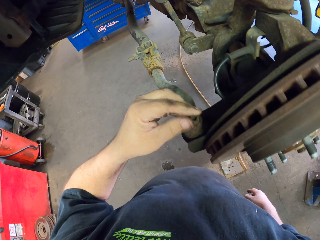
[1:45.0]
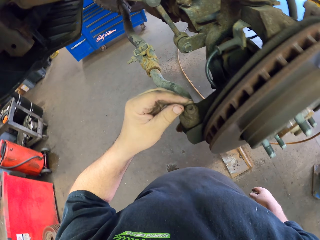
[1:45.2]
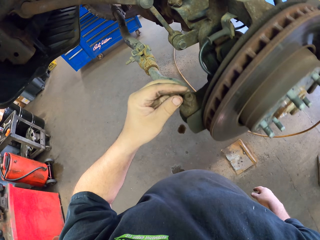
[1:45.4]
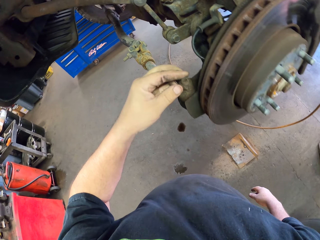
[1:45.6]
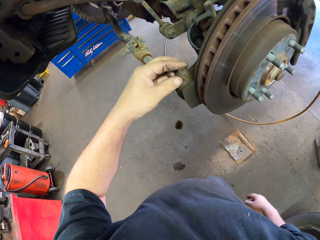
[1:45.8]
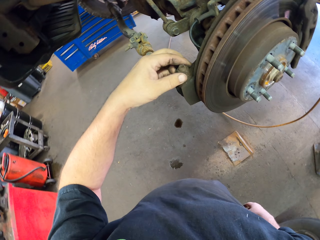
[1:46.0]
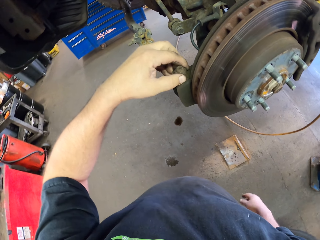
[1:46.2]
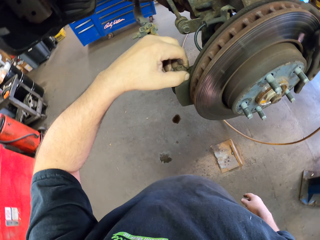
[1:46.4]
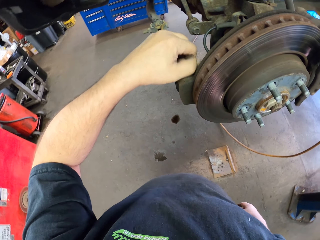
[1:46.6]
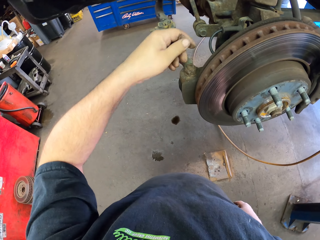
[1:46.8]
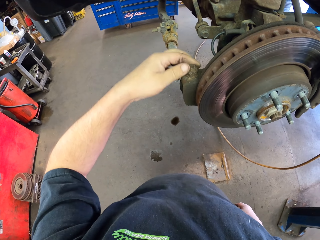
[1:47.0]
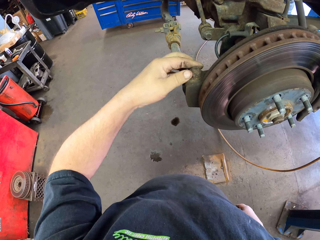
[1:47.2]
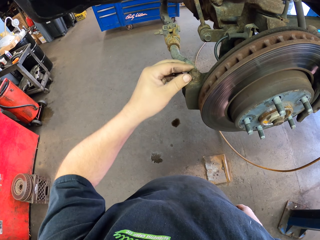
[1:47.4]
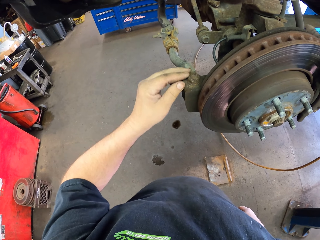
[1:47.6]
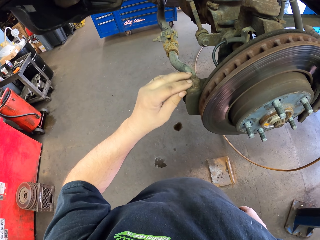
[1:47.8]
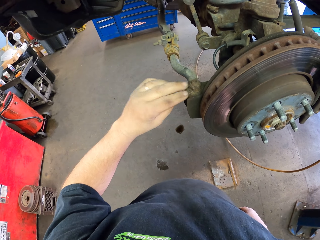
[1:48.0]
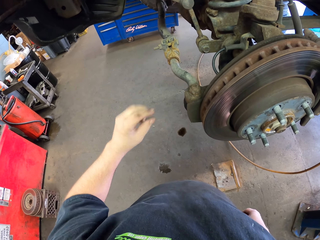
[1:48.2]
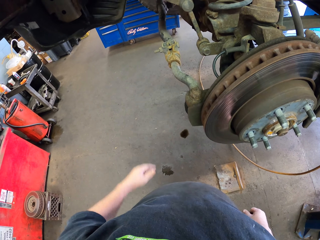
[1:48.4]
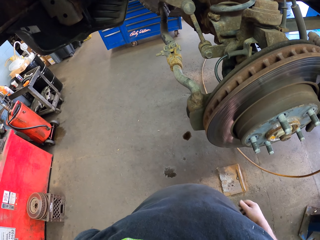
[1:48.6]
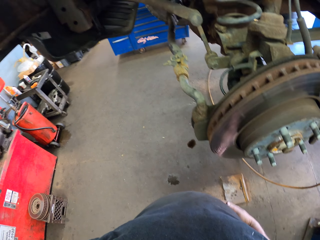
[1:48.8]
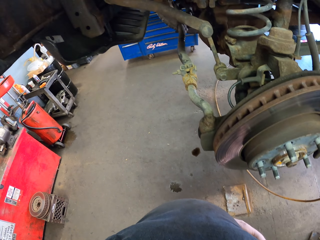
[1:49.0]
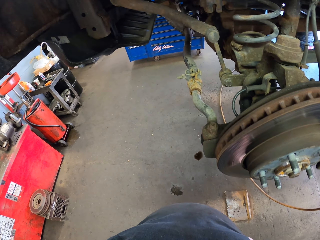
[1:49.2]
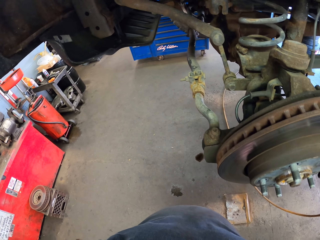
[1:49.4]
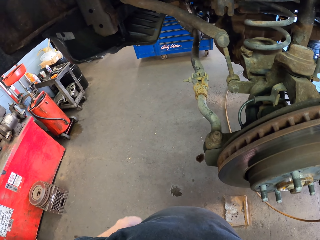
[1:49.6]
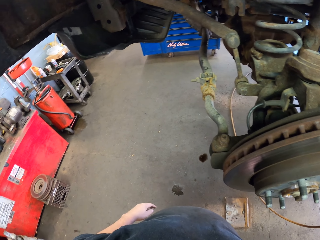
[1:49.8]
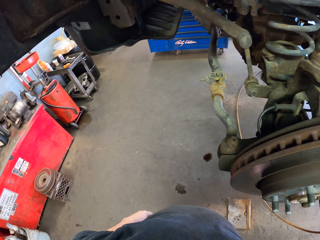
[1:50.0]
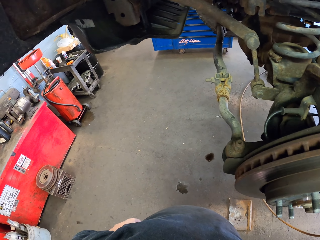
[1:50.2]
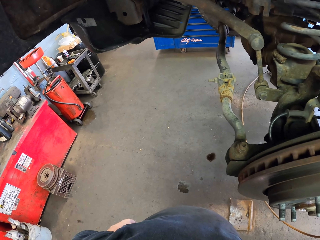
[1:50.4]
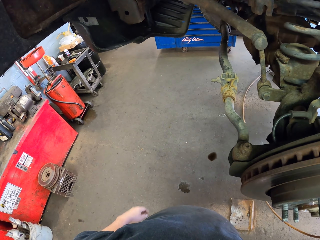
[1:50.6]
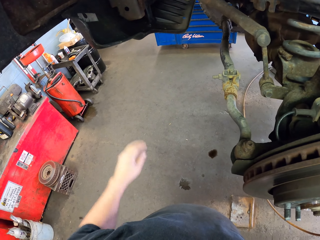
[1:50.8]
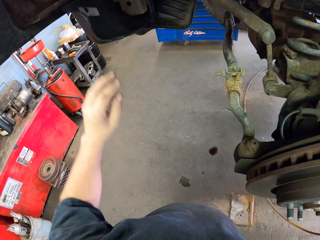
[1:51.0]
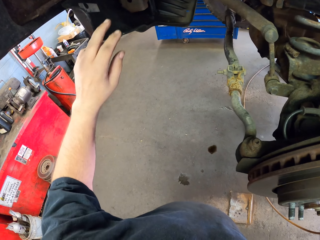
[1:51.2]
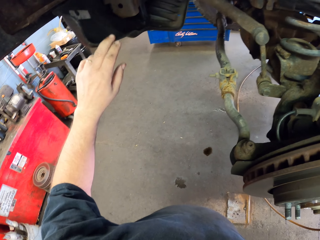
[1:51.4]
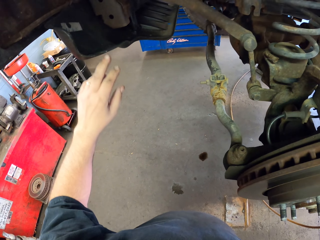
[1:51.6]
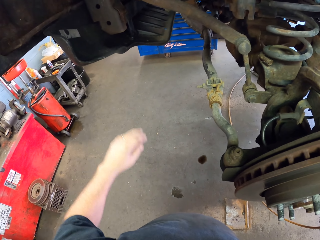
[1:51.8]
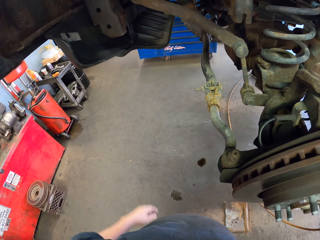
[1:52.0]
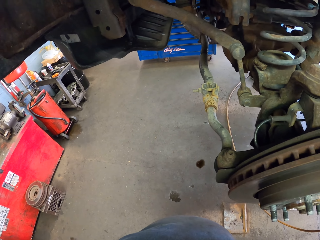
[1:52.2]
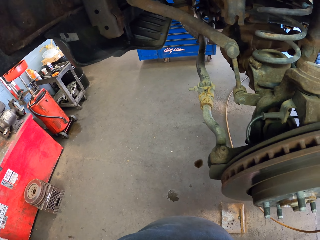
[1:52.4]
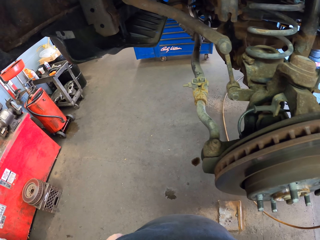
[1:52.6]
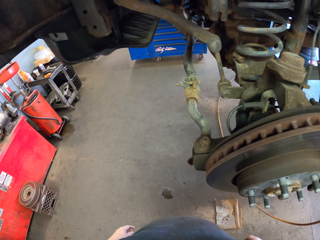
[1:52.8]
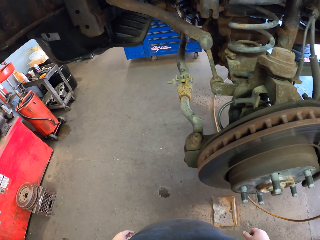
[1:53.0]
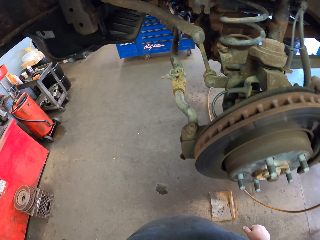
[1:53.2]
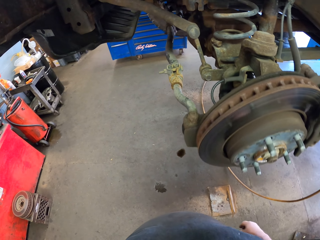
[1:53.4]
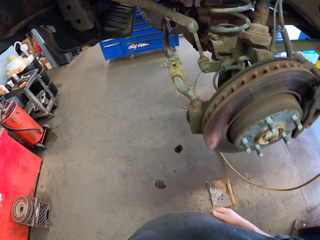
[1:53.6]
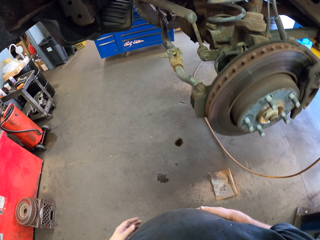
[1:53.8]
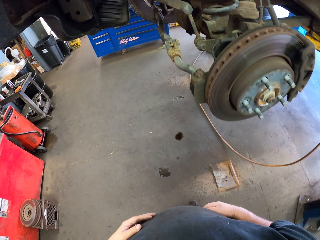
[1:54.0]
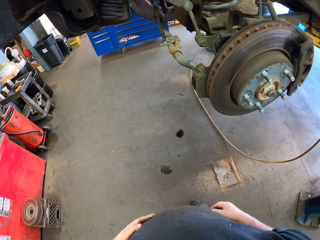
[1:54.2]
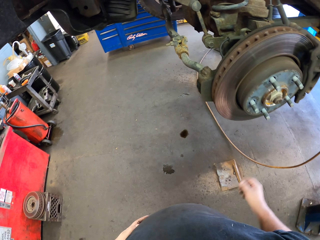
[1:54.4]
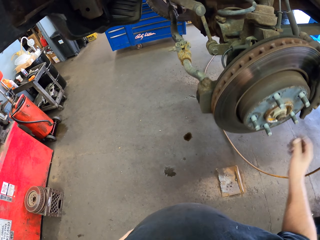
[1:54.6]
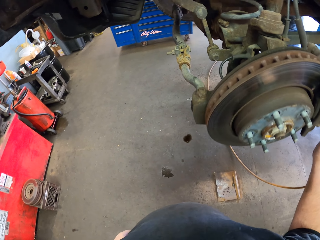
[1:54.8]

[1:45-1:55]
The camera wearer holds the brake. He looks at the car. He looks around. He lifts his hand.

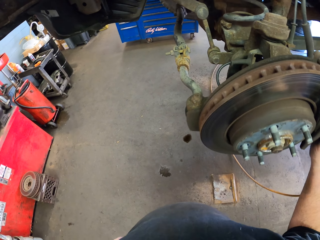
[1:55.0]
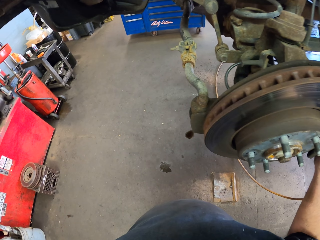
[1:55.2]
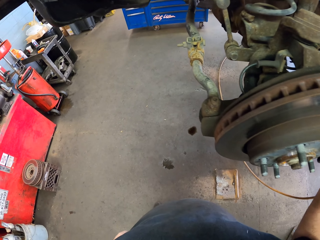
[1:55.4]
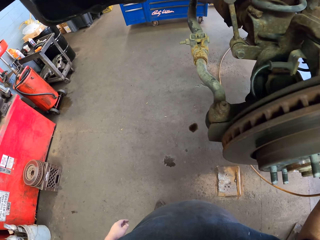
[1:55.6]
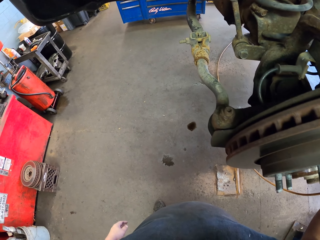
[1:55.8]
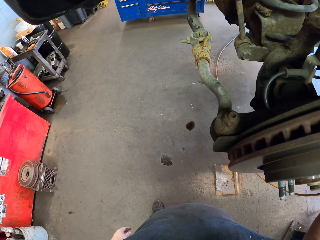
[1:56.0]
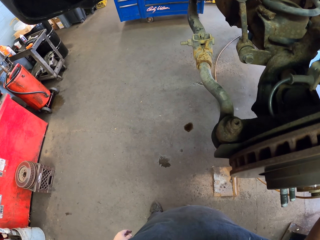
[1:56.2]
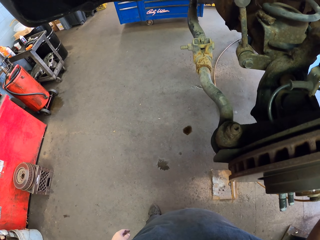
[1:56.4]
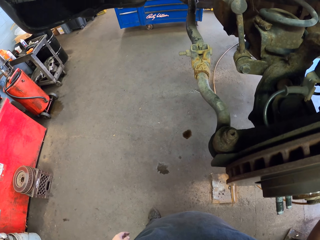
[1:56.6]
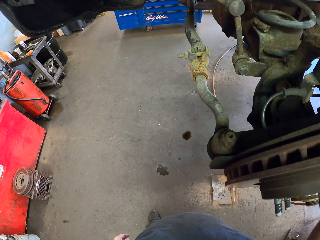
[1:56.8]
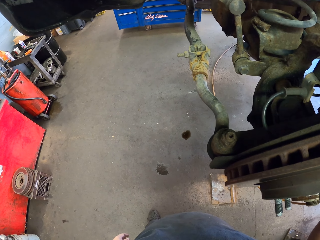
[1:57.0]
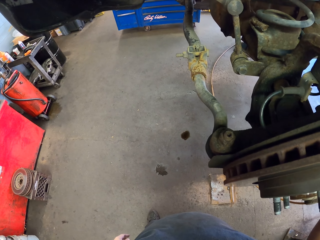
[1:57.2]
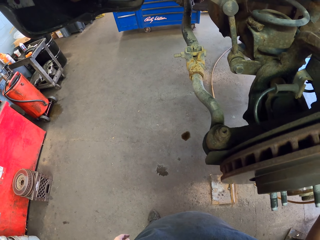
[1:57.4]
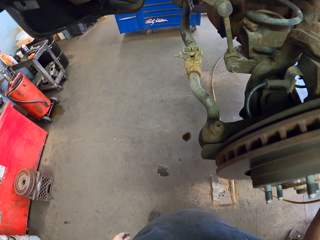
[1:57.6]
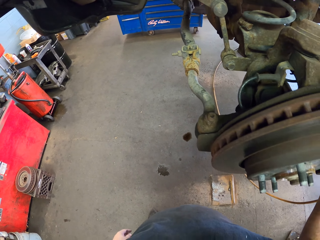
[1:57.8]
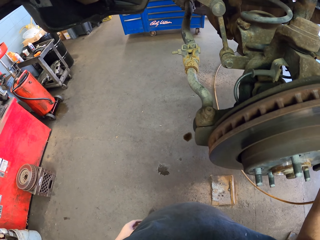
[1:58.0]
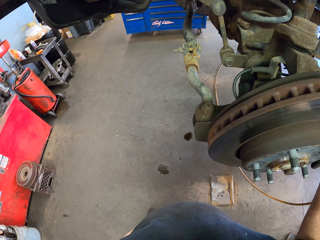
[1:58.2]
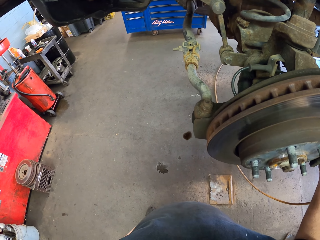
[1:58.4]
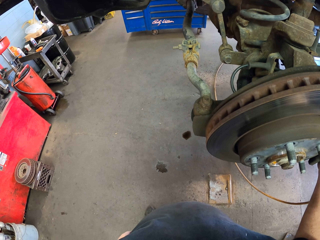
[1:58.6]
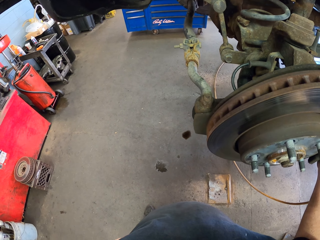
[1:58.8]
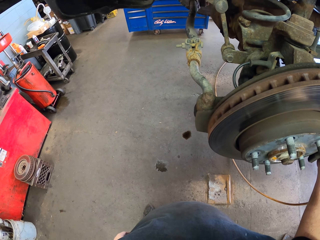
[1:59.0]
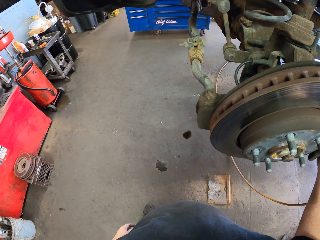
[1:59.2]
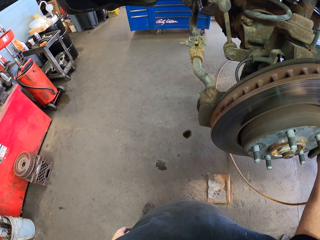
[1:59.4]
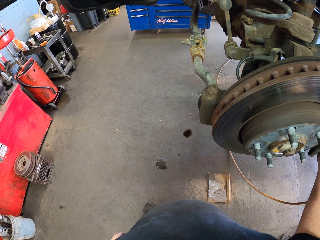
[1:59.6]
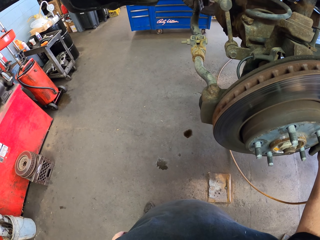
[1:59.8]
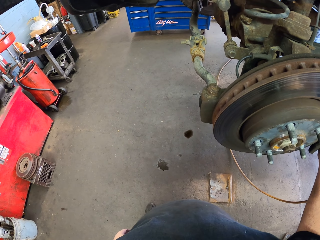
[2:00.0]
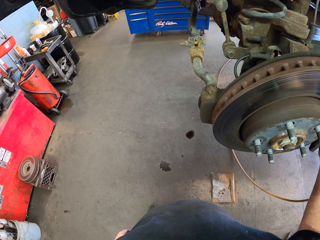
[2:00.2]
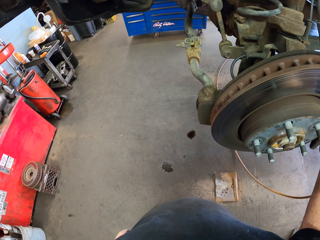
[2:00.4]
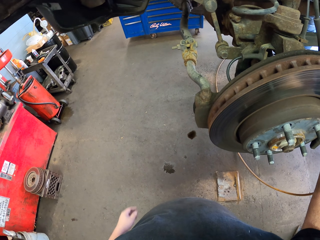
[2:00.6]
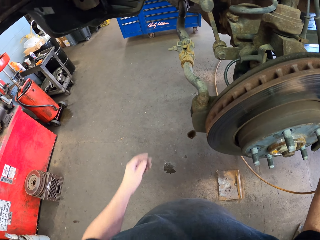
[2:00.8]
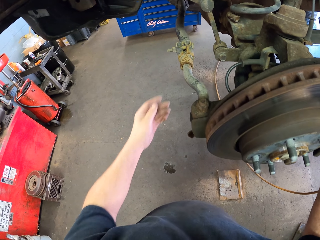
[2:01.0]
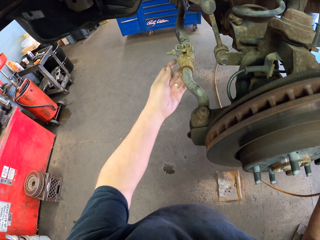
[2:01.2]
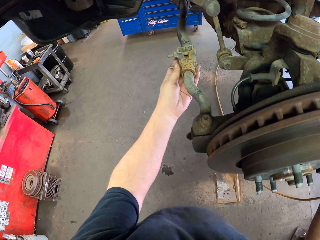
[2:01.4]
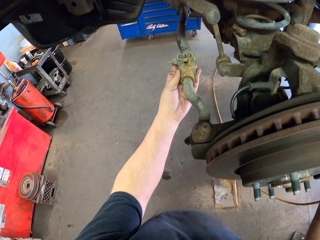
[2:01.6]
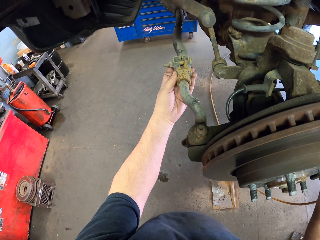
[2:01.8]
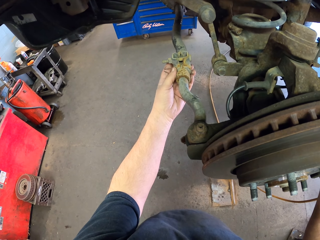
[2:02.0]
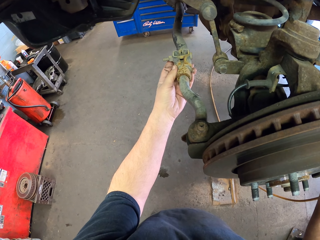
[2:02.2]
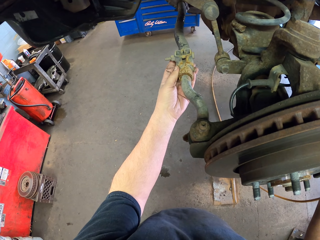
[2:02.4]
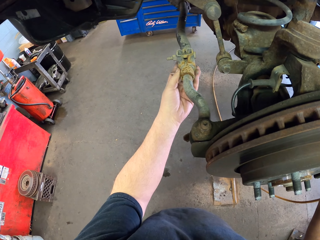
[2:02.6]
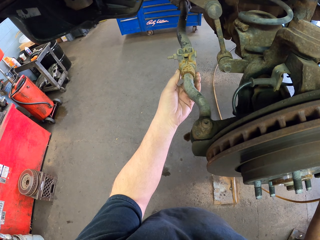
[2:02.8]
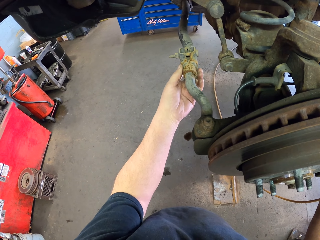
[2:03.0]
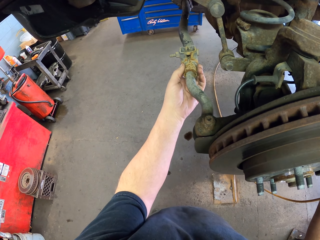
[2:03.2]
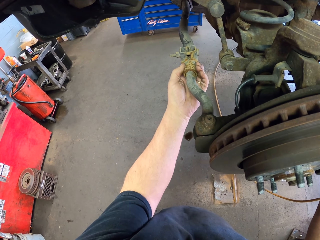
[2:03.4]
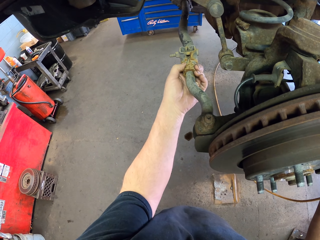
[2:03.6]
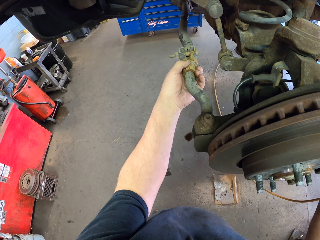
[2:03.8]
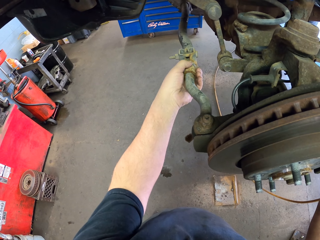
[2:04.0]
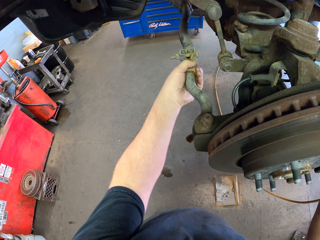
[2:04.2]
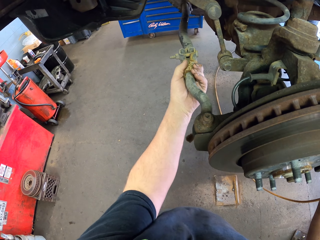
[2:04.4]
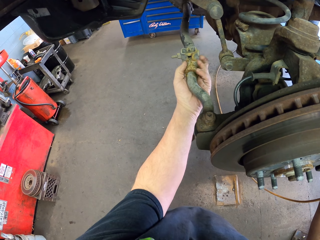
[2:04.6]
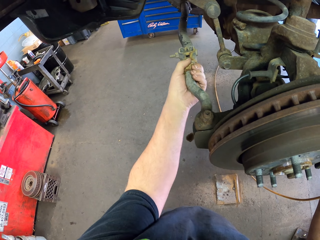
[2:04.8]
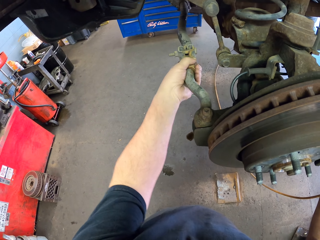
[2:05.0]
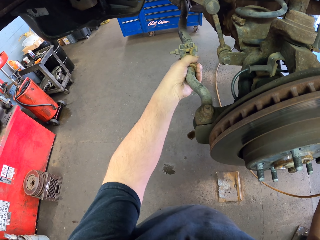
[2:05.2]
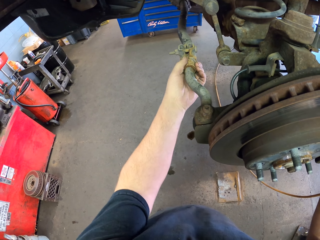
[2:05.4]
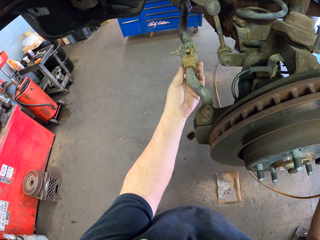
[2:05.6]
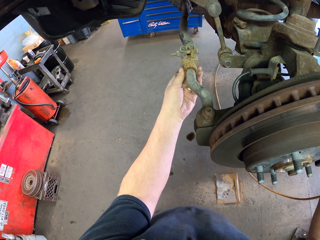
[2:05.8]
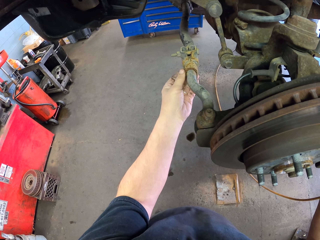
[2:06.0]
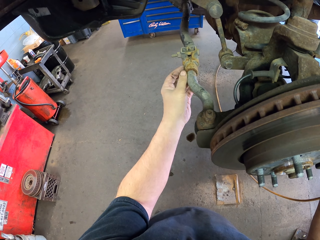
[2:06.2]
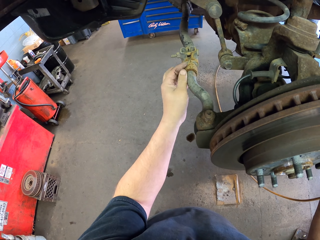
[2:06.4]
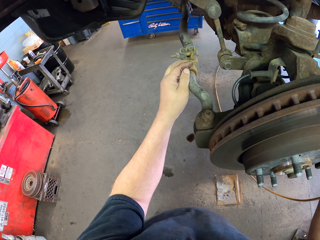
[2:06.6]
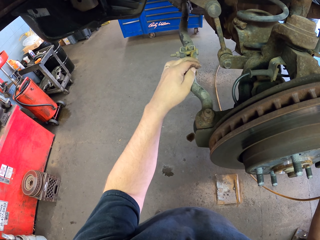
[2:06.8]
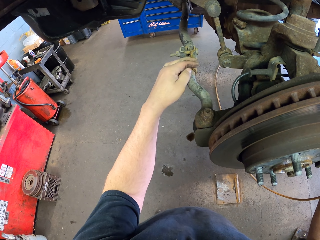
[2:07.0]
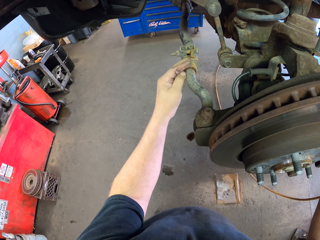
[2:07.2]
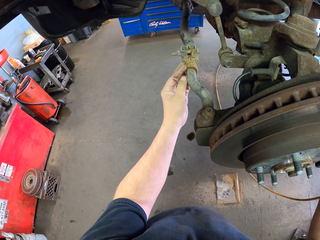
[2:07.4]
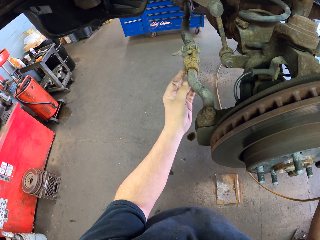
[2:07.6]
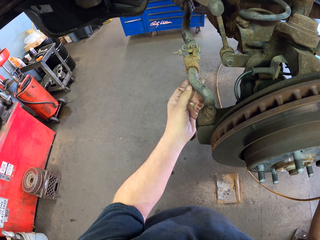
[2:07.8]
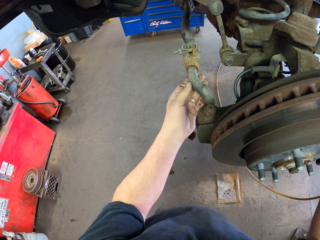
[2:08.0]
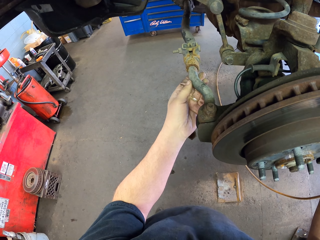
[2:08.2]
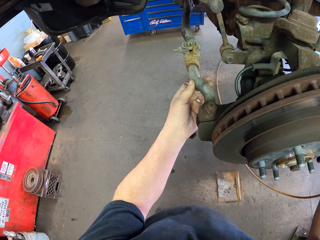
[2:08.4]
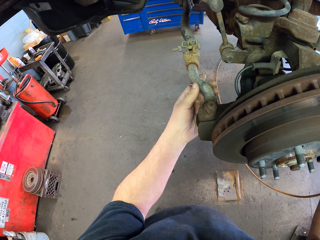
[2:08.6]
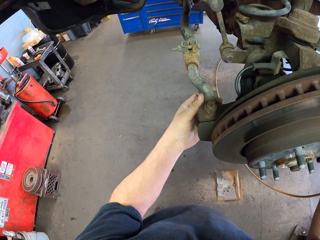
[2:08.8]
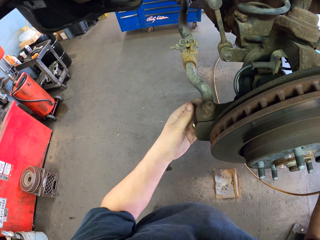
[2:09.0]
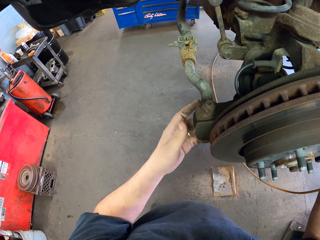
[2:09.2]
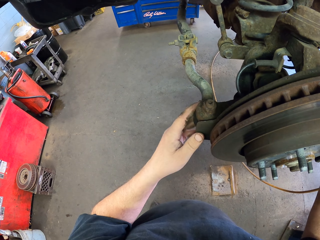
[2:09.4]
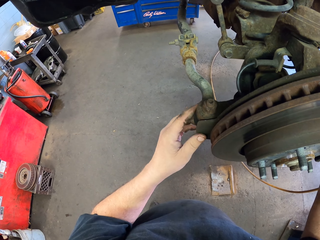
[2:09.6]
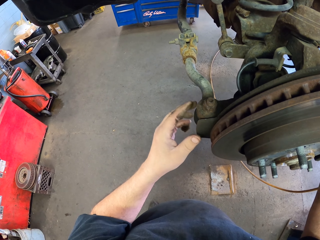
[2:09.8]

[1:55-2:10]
The camera wearer looks around. He looks at the car. He holds the brake. He lifts his hand. He holds the part of the car. He holds the slack adjuster.
